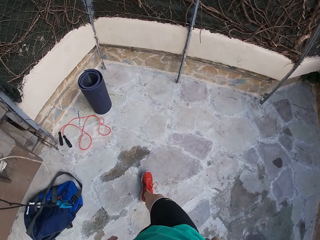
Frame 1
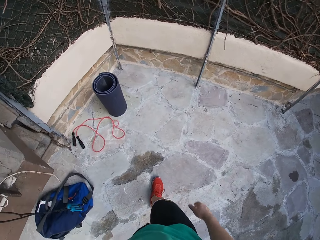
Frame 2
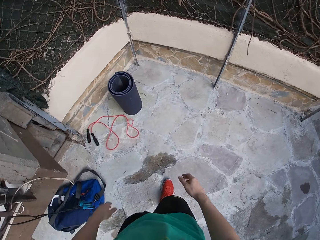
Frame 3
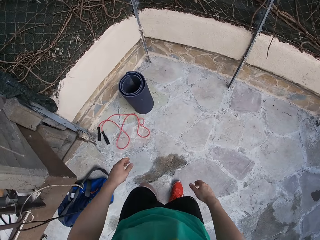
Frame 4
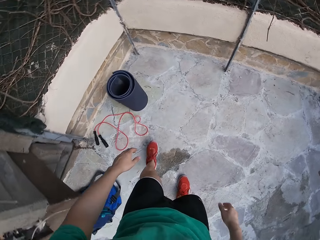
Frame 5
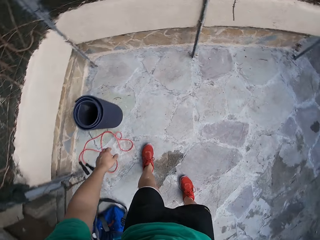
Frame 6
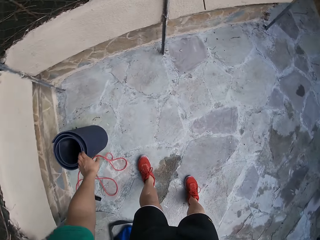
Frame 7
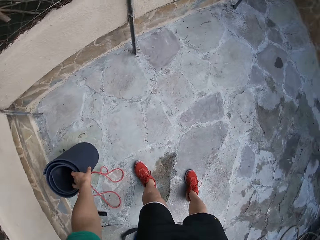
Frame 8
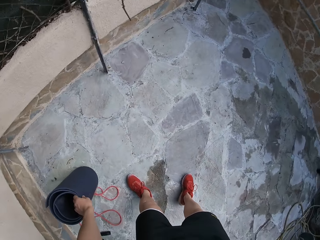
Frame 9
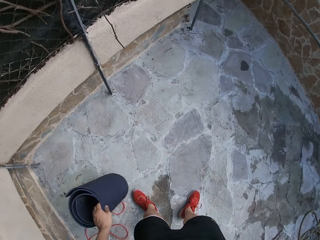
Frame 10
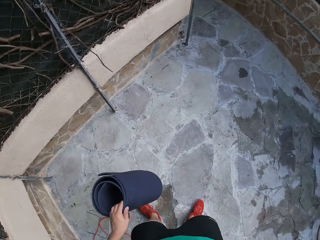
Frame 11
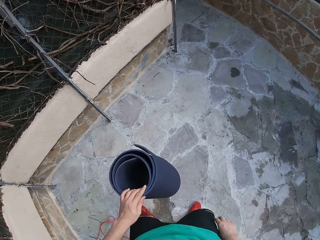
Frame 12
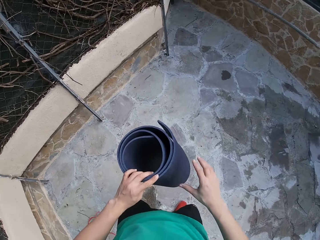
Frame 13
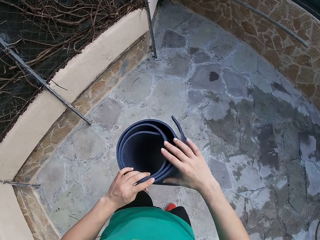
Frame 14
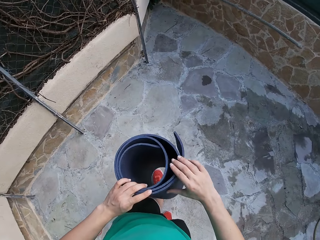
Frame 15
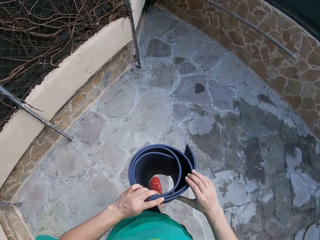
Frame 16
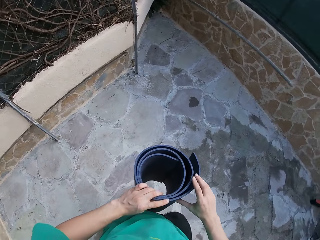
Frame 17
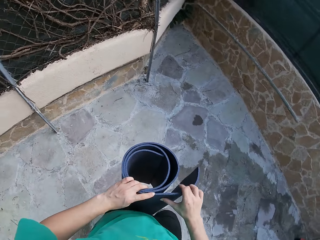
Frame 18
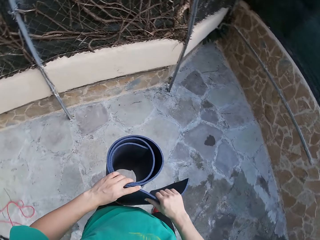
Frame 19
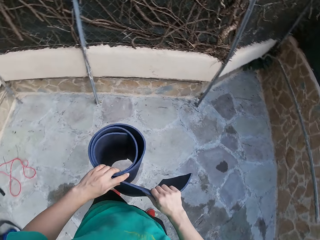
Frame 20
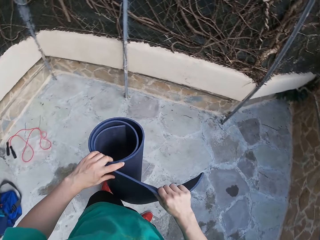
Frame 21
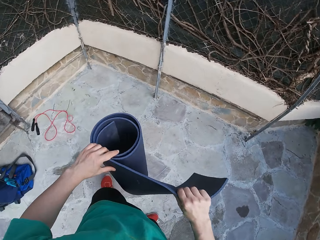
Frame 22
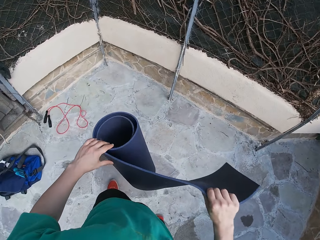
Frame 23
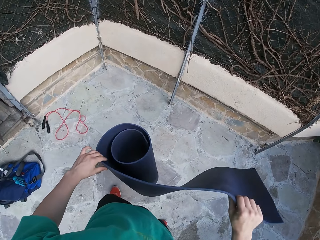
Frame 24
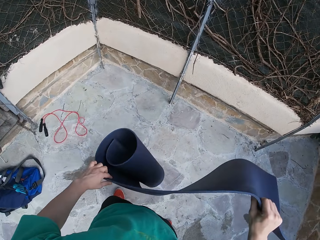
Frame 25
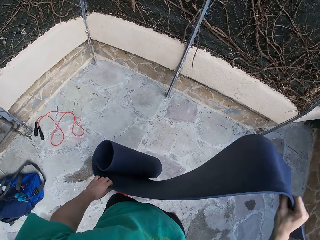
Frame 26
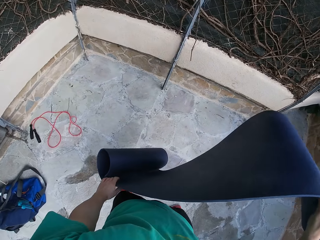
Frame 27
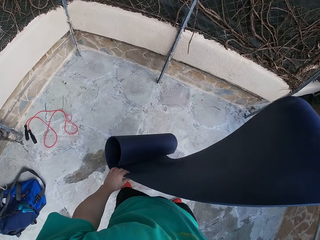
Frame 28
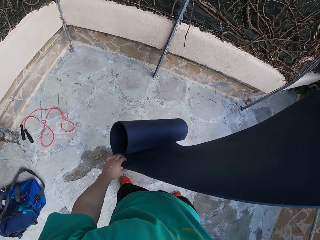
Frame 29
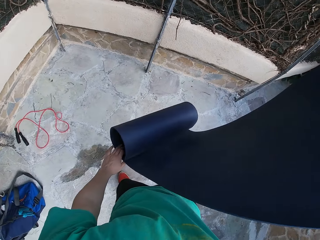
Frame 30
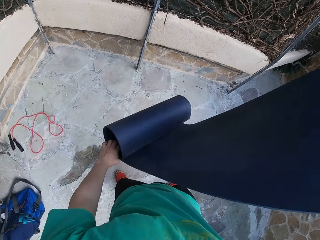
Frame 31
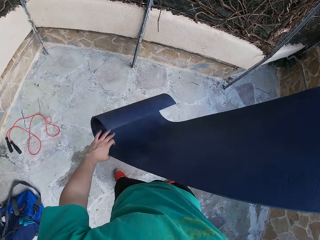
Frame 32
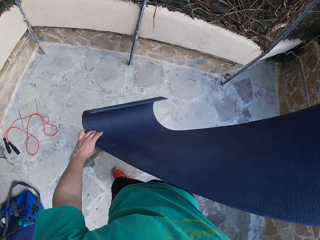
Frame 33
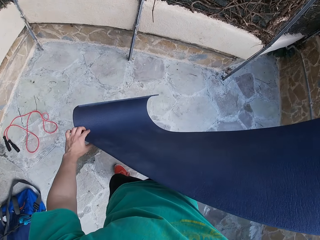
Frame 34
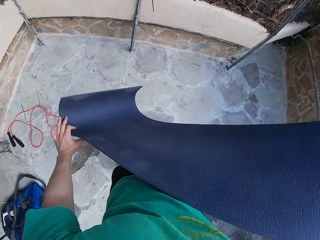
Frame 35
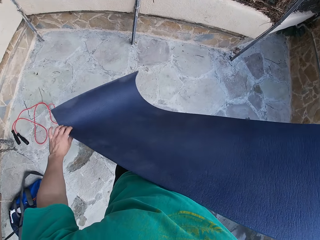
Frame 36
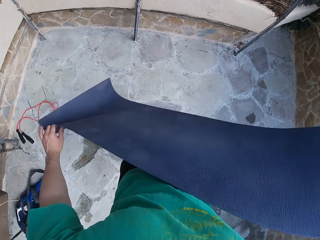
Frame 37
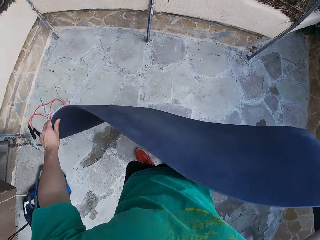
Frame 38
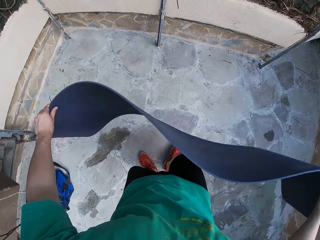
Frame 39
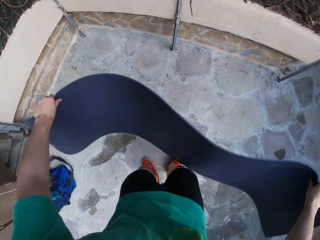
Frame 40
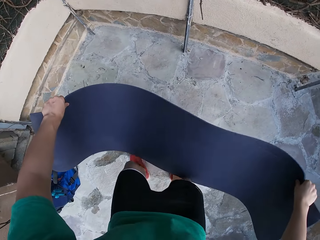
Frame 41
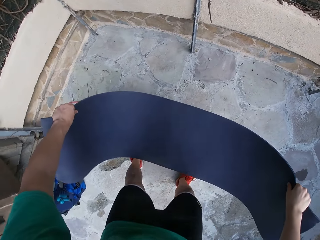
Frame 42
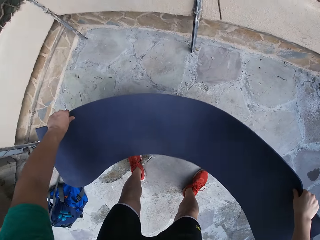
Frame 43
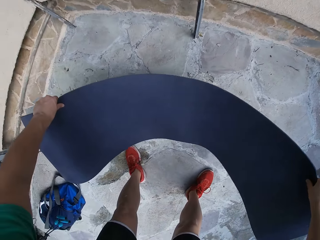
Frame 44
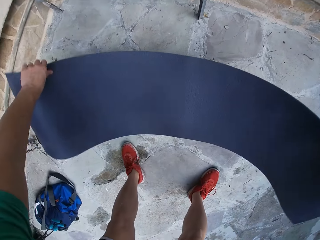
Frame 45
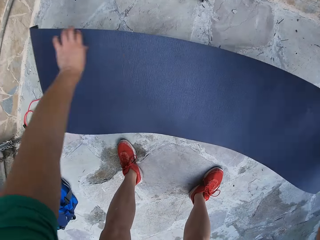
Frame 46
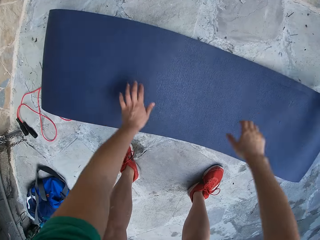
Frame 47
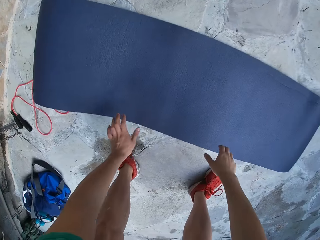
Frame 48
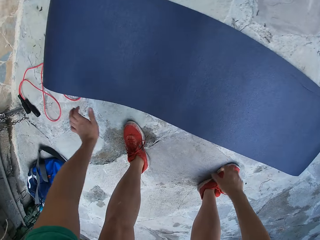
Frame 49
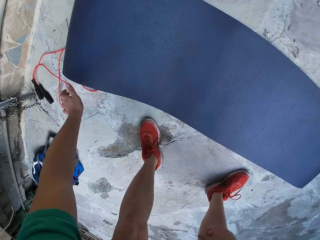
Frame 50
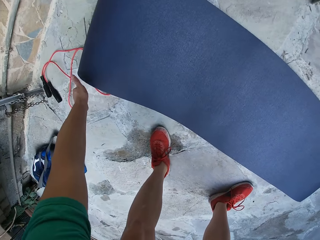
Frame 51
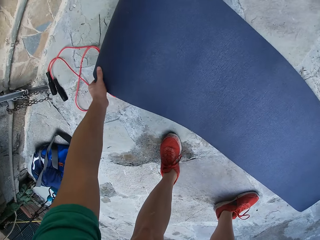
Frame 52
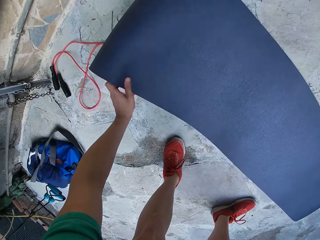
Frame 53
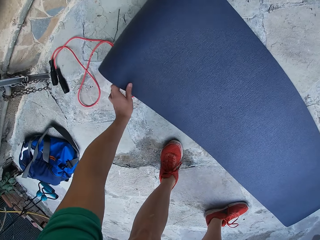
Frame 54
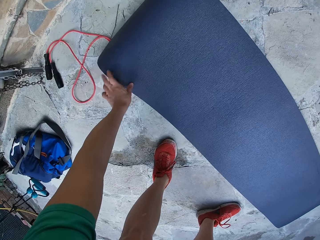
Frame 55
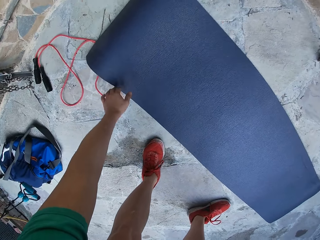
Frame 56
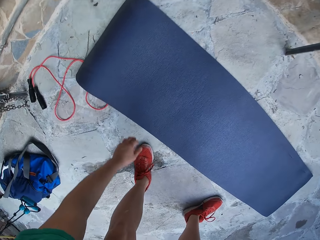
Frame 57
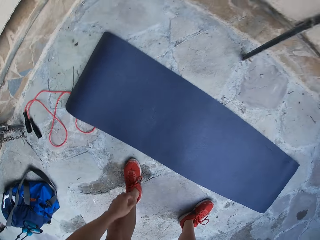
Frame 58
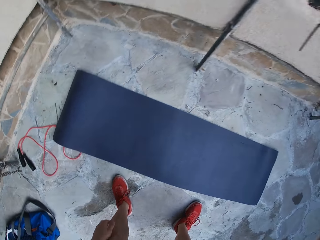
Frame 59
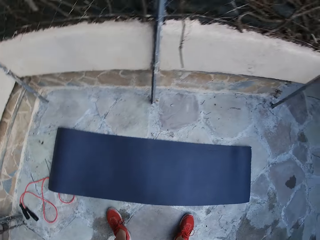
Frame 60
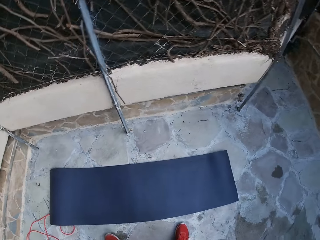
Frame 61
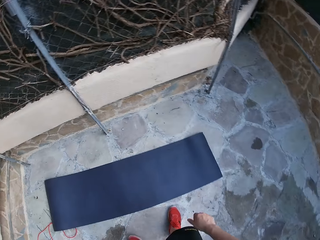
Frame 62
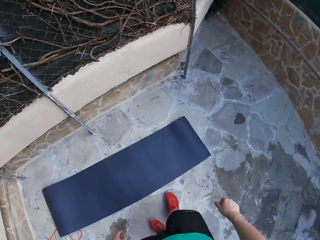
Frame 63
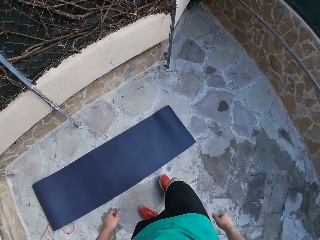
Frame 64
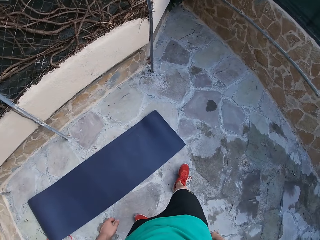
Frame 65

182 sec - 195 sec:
The camera wearer walks along. He picks up a mat on the ground with his left hand. He holds the yoga mat. He passes the skipping rope from his left hand to his right hand. He carries the yoga mat. He holds the yoga mat firmly. He rolls out the mat with both hands. He lays out the mat on the ground with both hands. He adjusts the mat on the ground with his left hand.

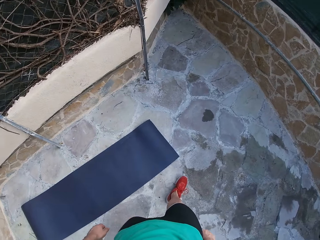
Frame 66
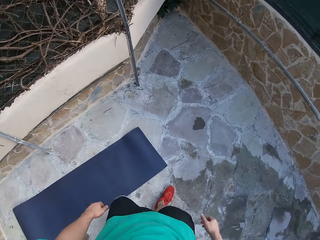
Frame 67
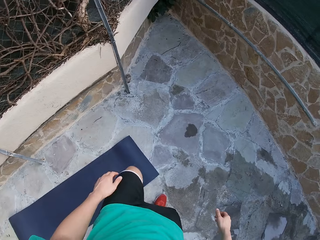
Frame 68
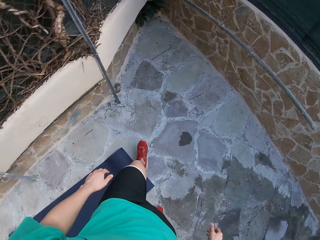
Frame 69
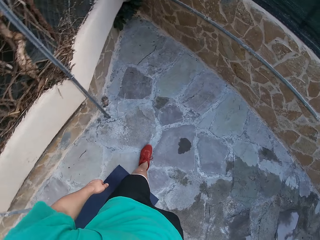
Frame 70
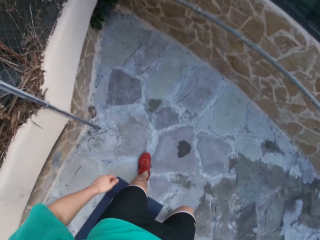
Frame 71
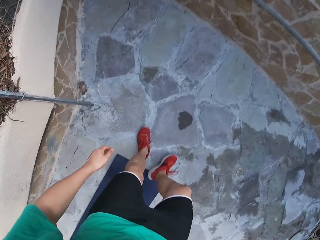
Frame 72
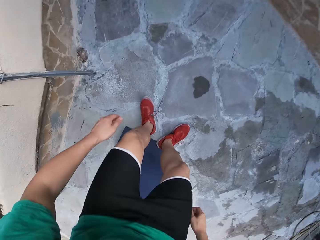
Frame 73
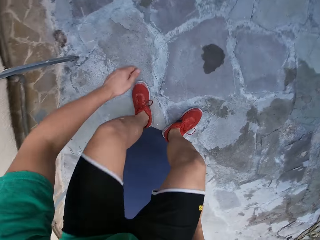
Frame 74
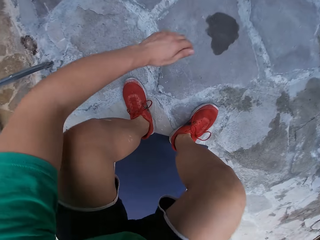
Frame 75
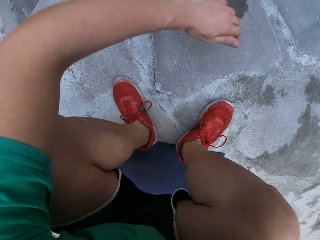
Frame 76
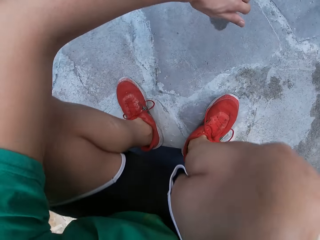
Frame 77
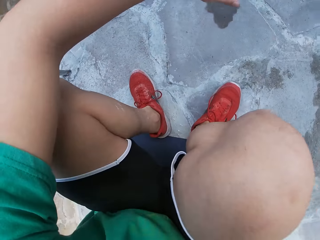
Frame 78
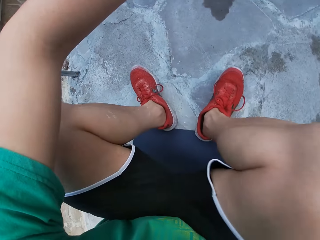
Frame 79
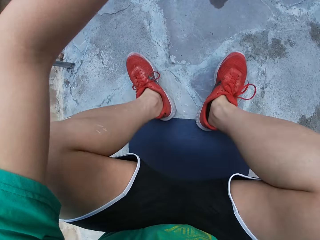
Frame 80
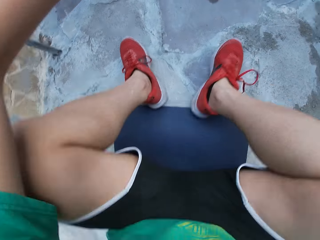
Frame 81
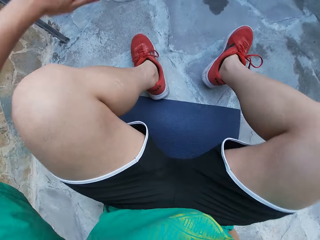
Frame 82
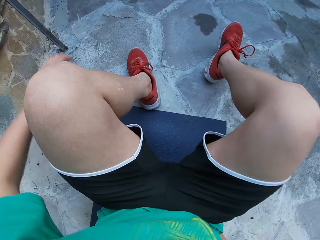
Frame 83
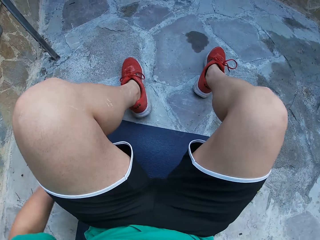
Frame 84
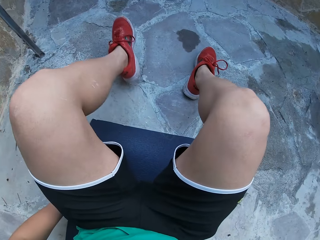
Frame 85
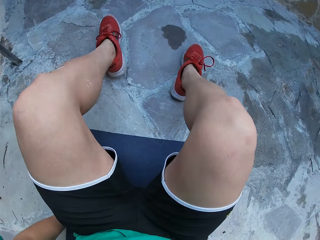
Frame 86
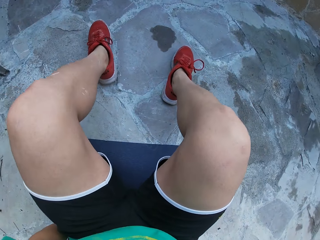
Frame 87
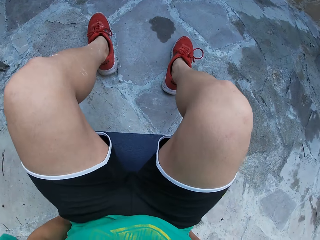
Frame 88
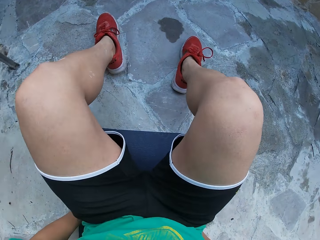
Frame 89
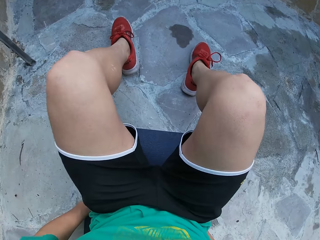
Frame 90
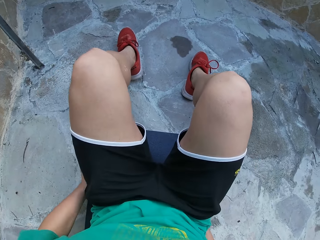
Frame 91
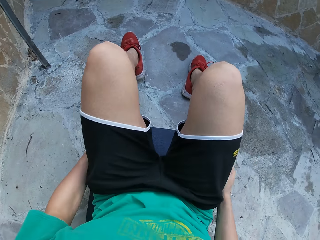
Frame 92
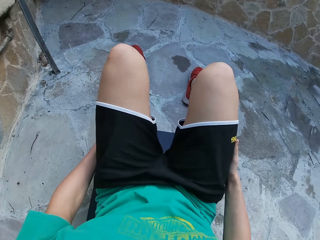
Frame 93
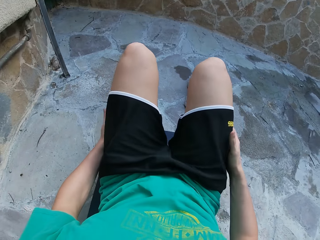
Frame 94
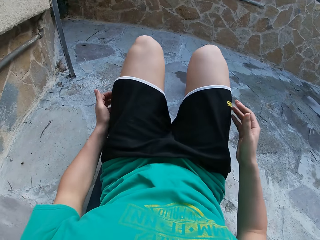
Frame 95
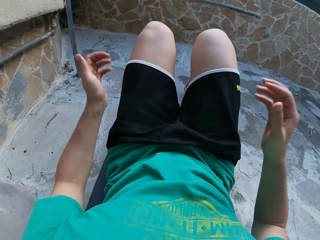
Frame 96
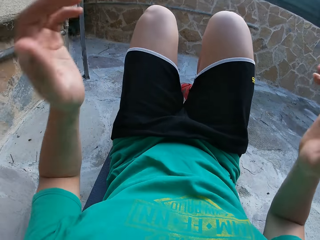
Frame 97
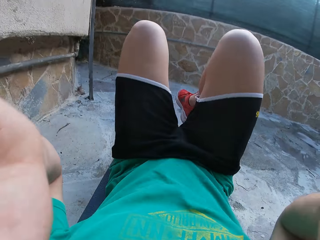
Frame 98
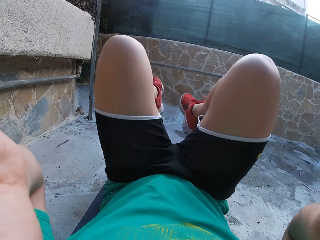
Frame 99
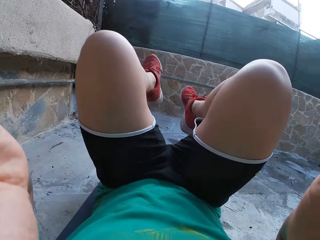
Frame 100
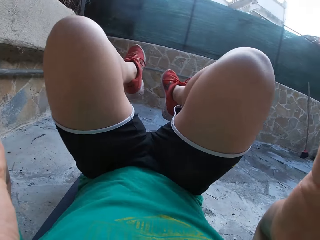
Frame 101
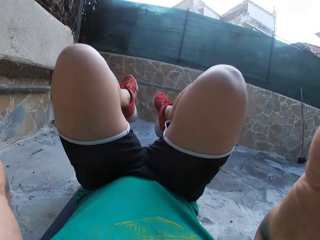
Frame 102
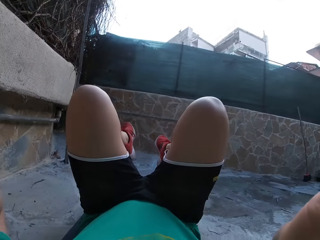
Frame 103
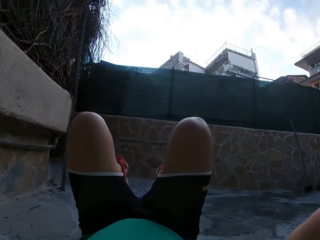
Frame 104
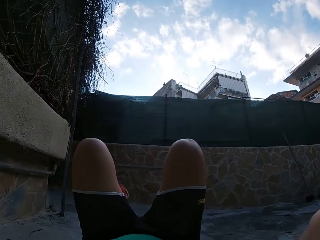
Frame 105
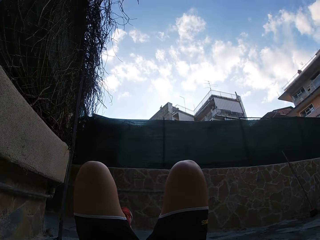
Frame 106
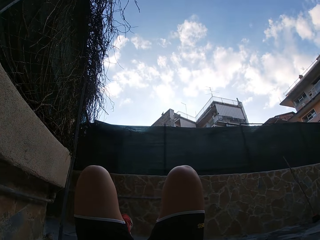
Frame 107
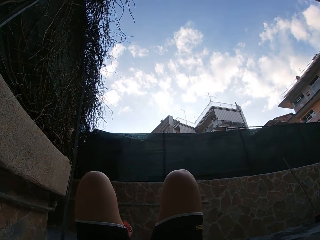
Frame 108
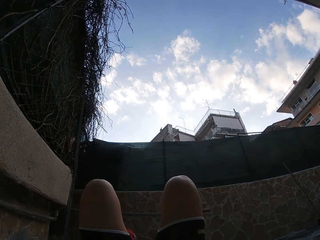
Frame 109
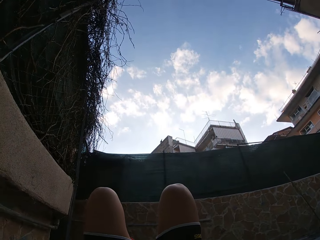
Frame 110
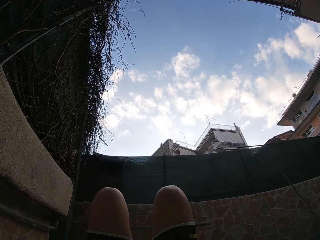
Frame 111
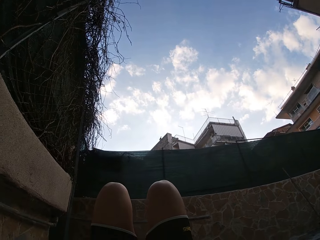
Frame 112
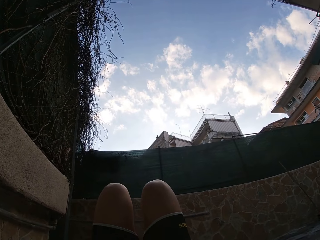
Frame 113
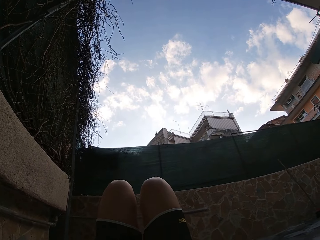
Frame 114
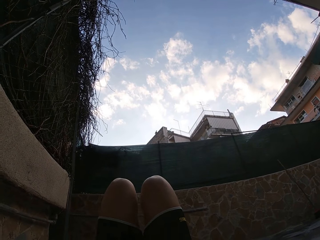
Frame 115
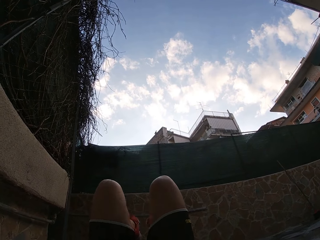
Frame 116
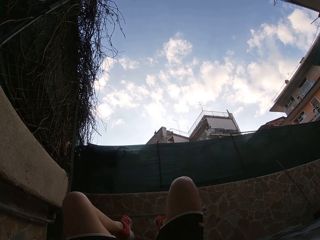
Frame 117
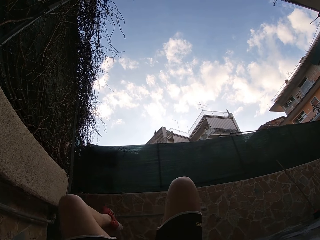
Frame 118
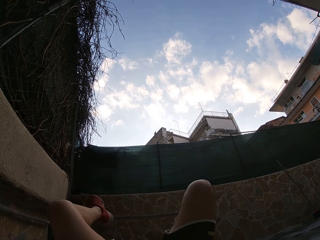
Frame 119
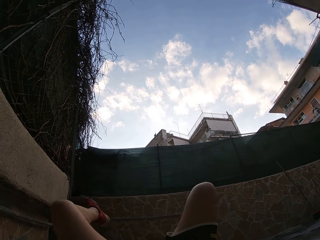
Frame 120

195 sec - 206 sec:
The camera wearer sits on the mat. He positions his legs. He lays down. He adjusts the camera with both hands.
